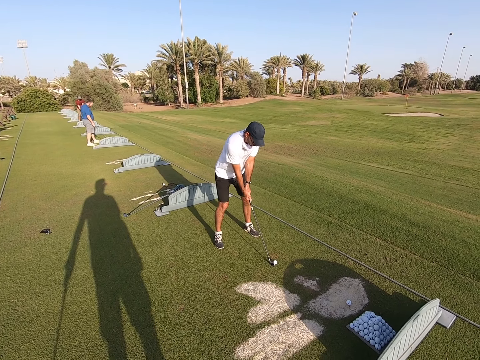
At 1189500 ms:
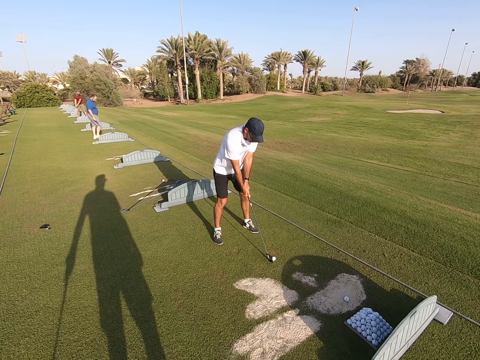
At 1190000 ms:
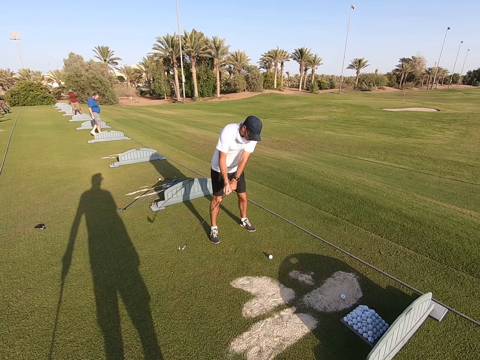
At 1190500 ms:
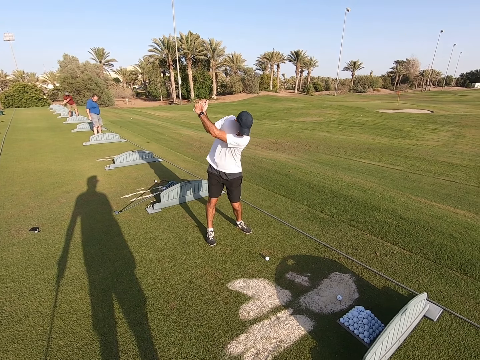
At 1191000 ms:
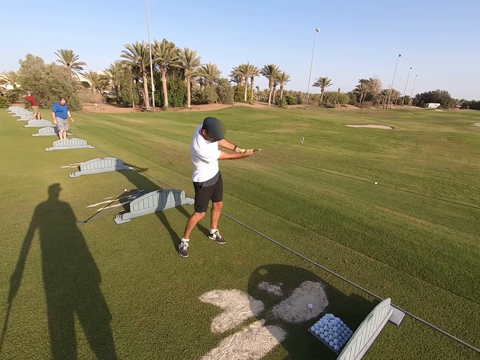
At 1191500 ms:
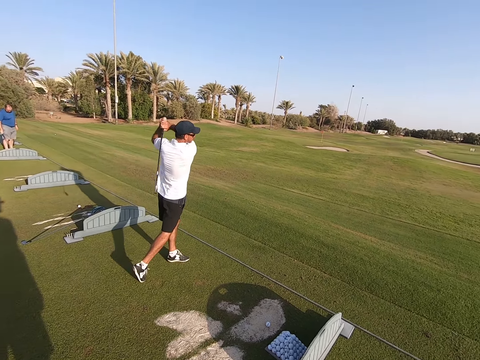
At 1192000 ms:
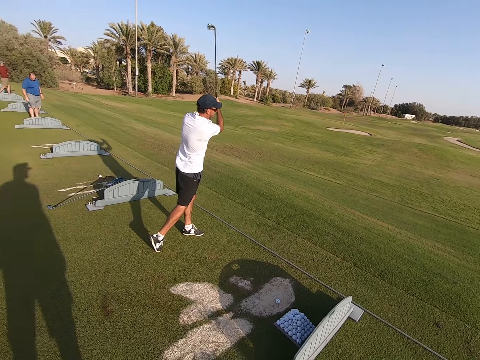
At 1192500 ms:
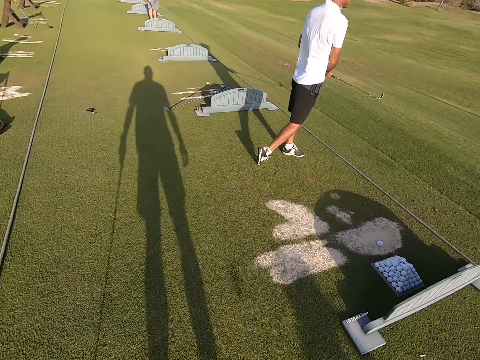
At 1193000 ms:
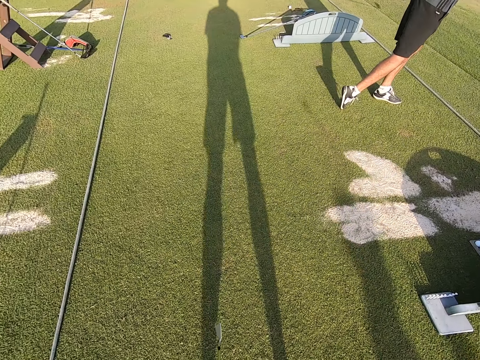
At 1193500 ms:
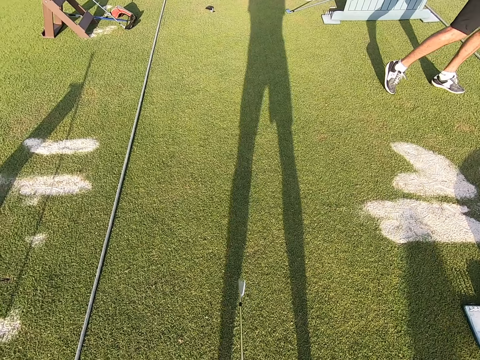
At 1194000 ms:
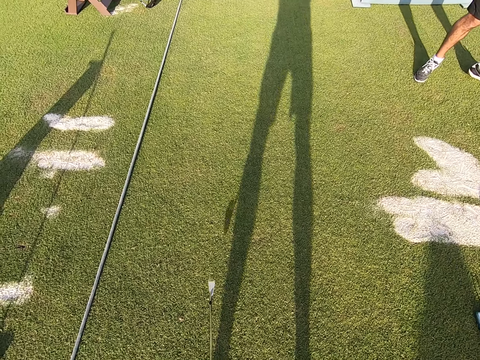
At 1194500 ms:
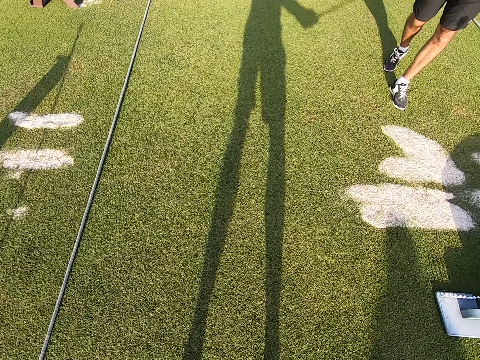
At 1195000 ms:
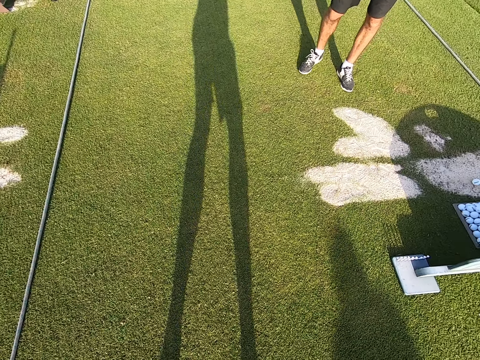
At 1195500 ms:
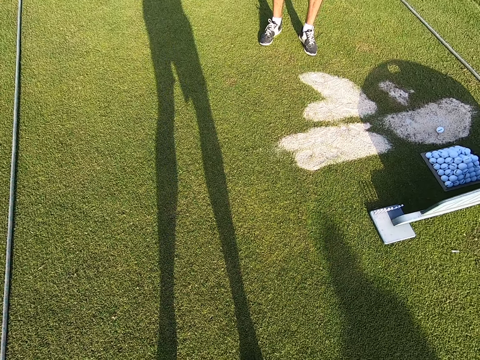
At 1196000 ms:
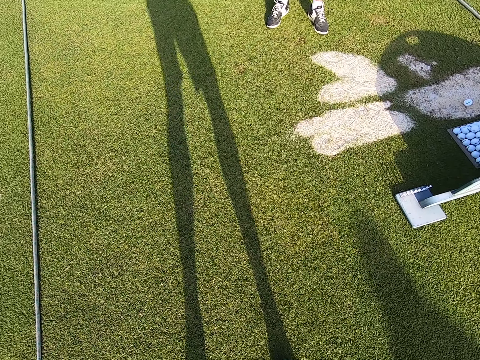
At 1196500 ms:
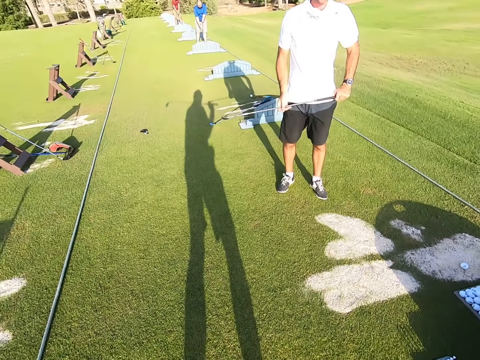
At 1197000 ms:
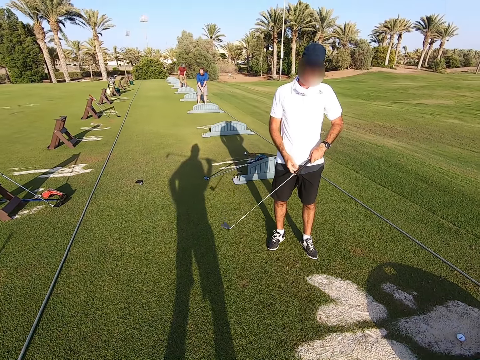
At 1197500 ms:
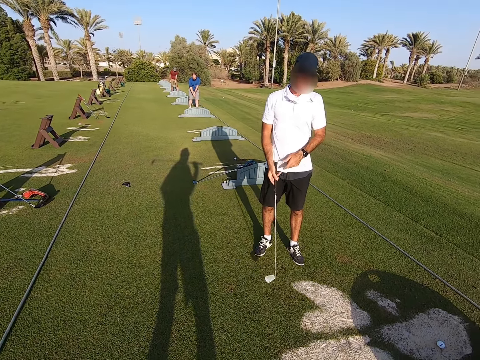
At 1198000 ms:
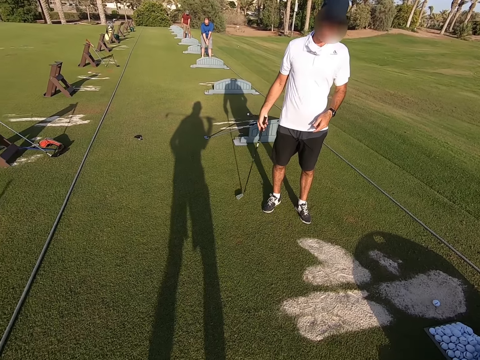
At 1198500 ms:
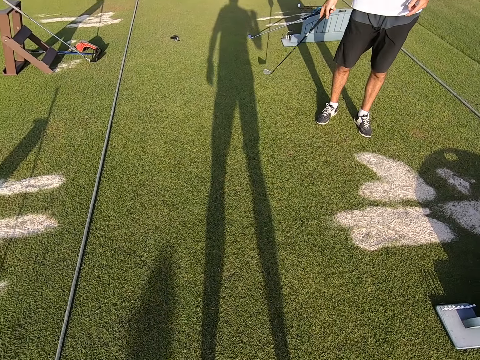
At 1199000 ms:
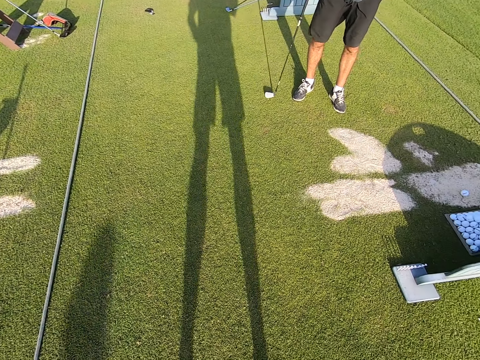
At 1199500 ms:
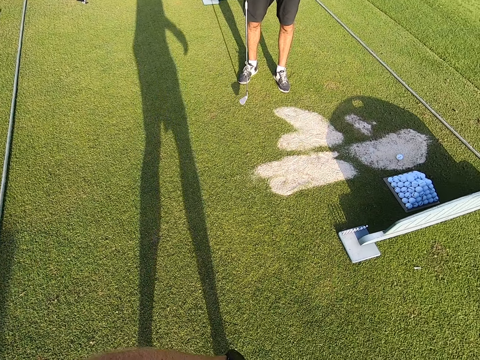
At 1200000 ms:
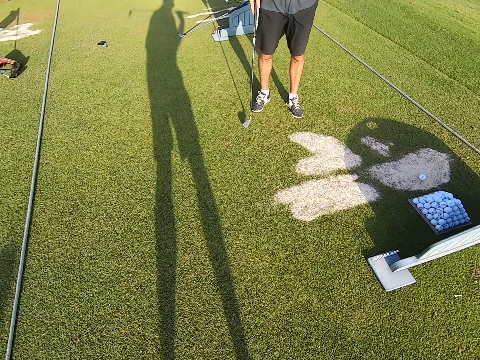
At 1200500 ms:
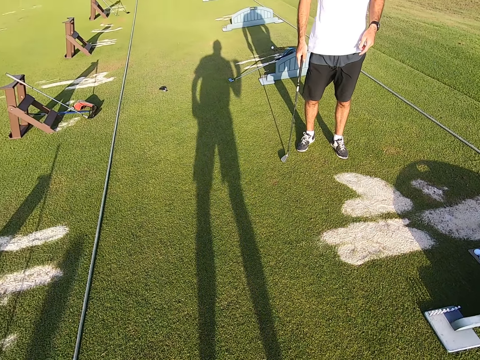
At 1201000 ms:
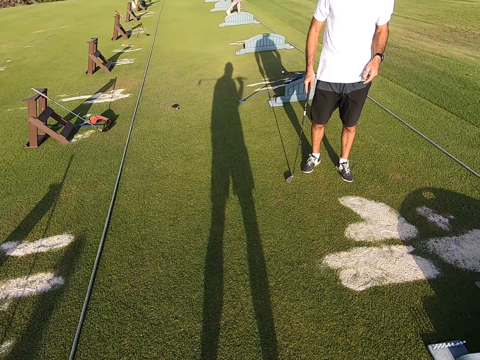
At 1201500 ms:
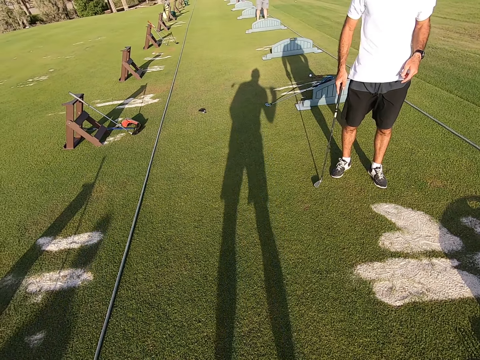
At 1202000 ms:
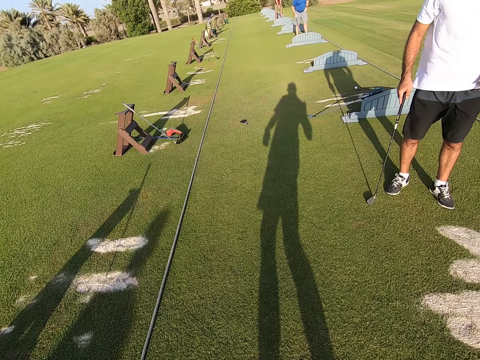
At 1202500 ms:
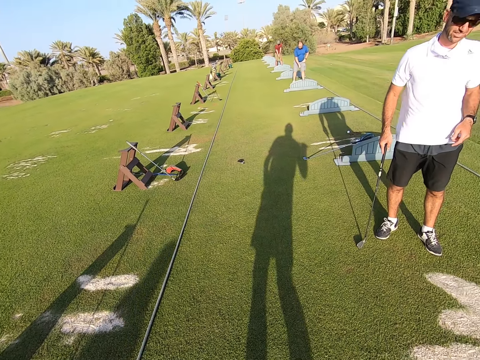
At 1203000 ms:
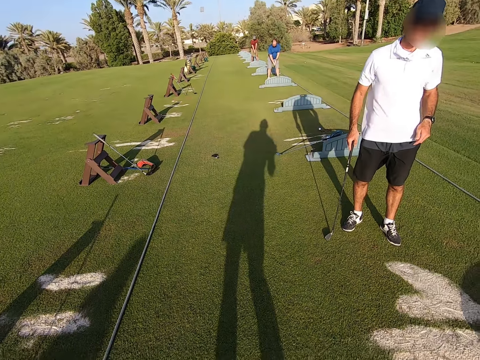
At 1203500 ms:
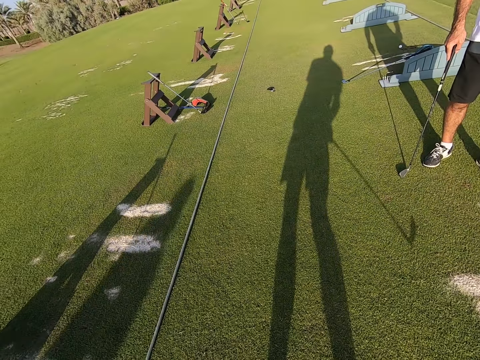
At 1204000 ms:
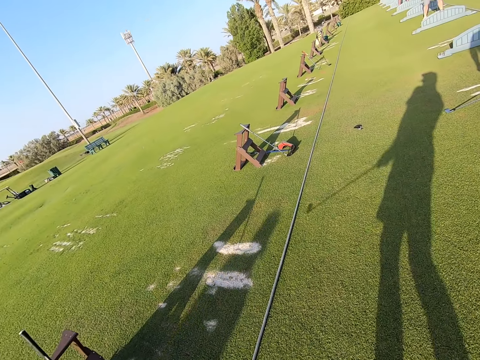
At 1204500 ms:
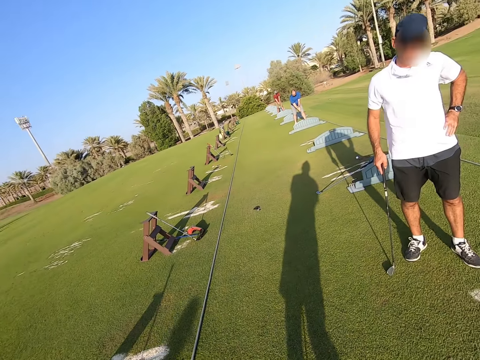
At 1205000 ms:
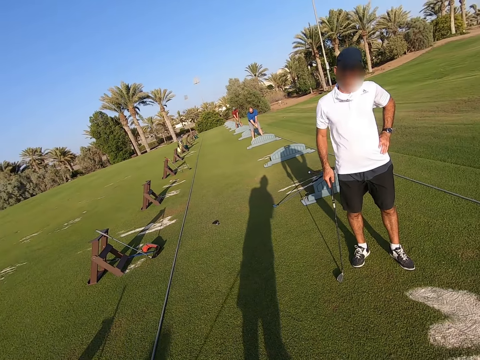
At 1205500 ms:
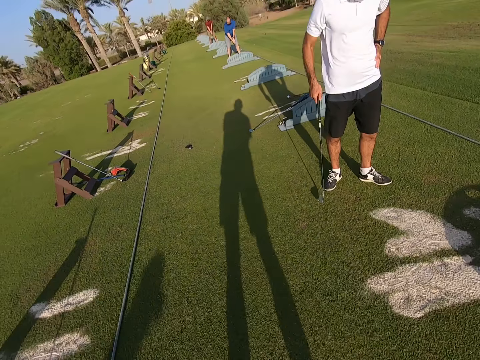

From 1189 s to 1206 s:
A person and another person play the game. The camera wearer moves the golf stick. The first person moves the leg. The camera wearer puts the golf stick on a shoulder. They swing the body and stare around. The first person smiles. The camera wearer moves the golf stick.

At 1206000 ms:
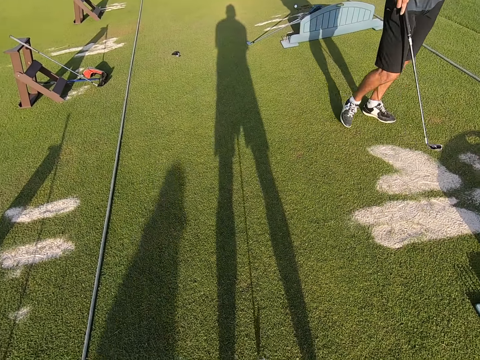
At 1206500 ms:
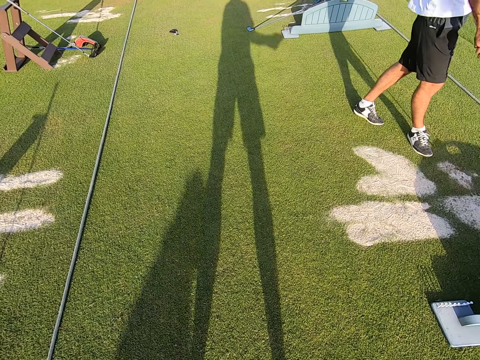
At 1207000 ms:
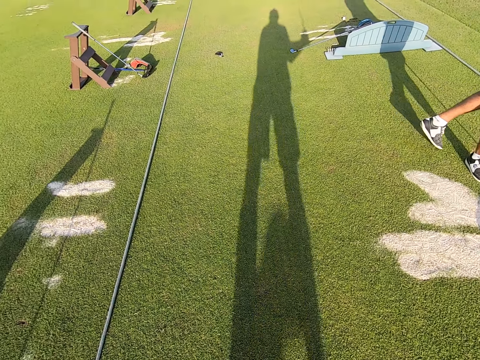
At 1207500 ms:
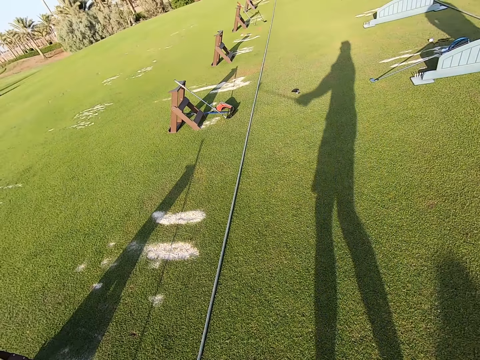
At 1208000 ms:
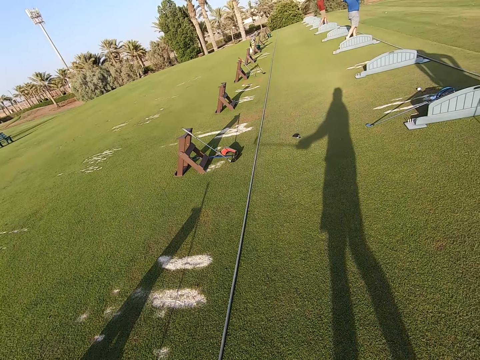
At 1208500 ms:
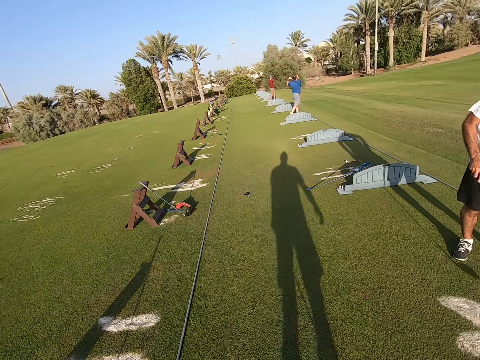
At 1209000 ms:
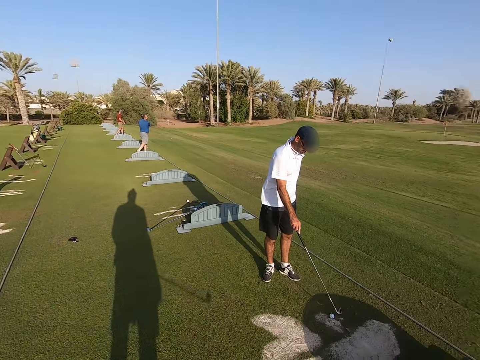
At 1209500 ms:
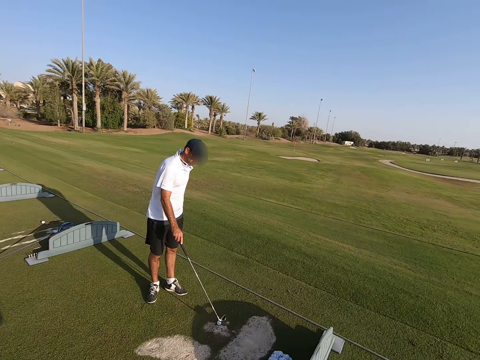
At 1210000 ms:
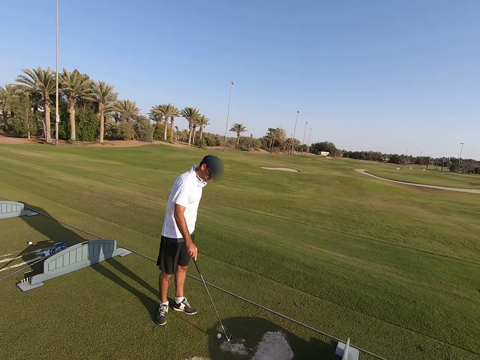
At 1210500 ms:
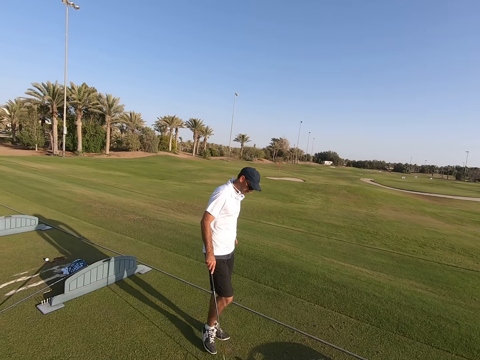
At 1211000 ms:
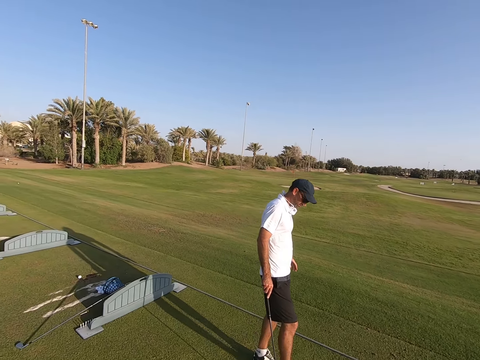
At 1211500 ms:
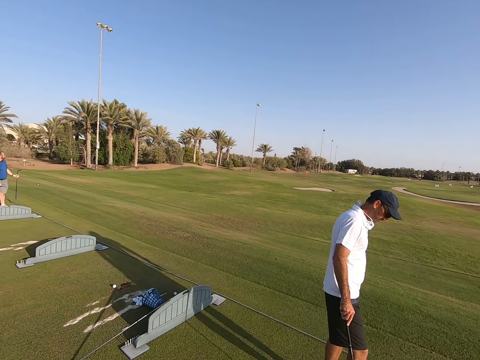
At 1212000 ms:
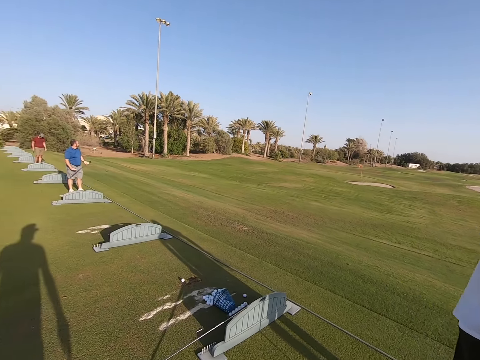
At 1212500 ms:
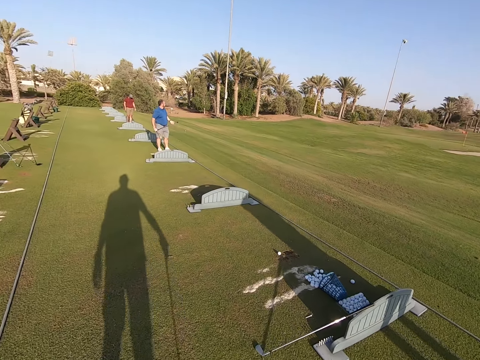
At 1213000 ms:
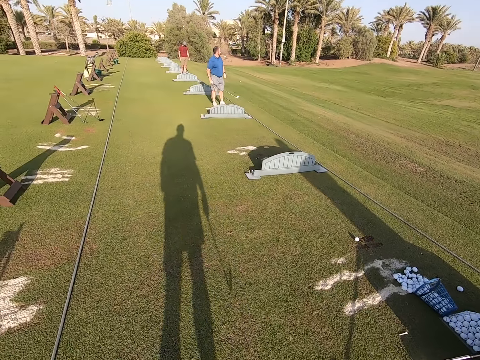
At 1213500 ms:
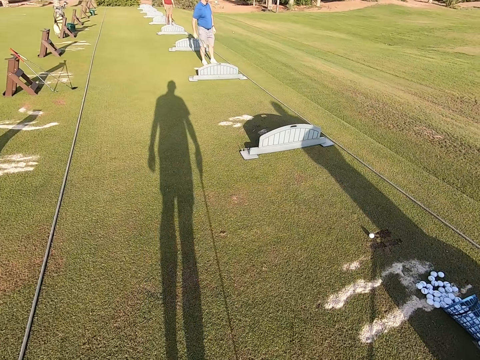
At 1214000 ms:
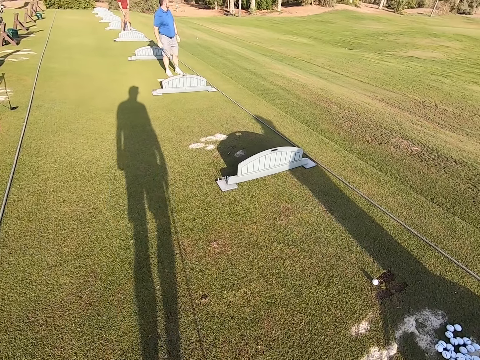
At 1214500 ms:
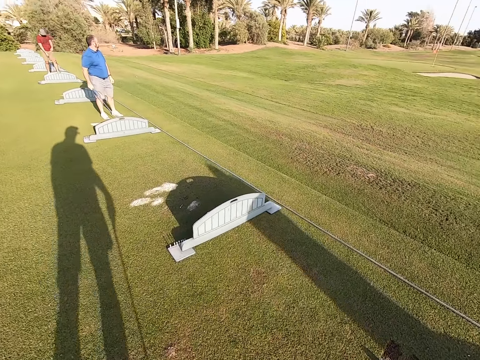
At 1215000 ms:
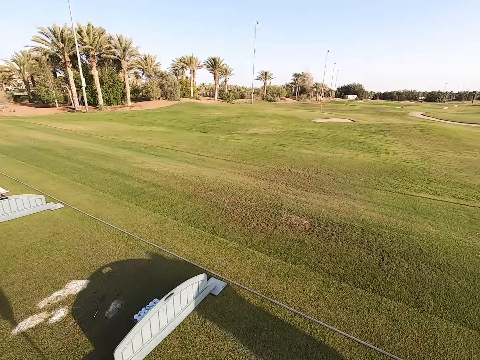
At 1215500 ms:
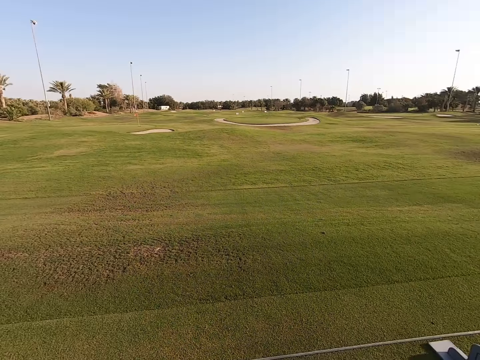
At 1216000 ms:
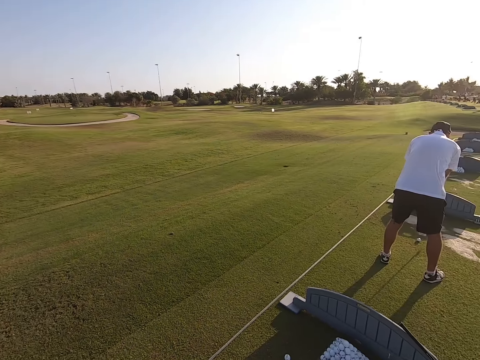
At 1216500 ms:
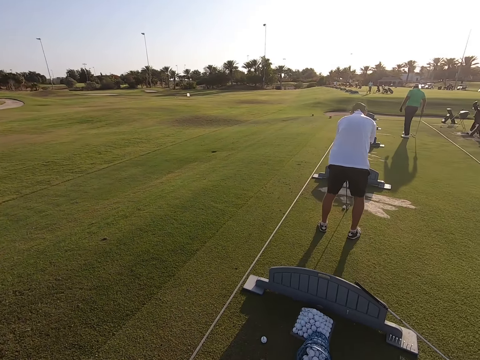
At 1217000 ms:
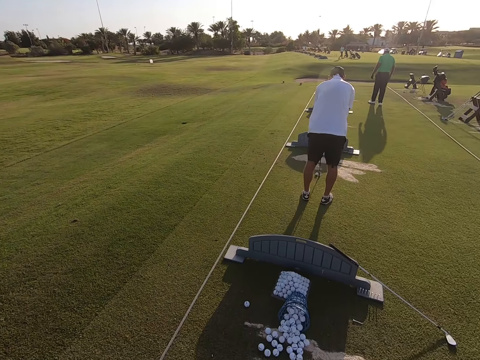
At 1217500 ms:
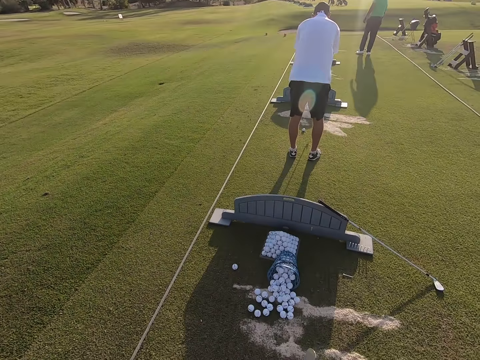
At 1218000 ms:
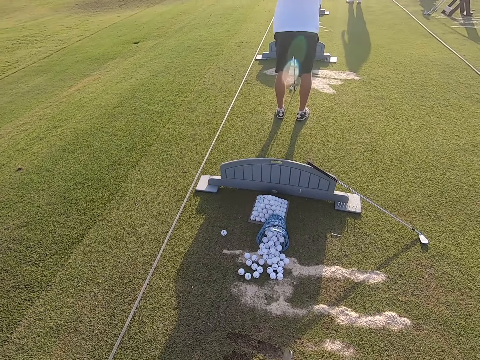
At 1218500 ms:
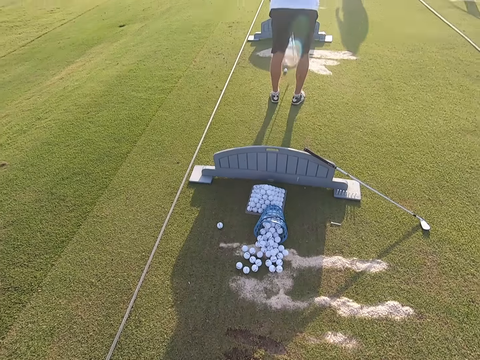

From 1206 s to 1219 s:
A person moves the leg. The camera wearer moves the golf stick. The person positions the golf ball on the ground. The person moves the leg. The camera wearer walks around. They look around. The person positions the golf ball on the ground.
